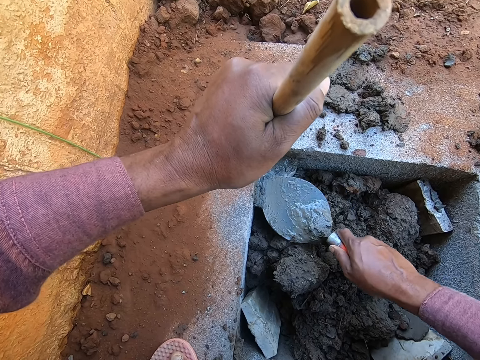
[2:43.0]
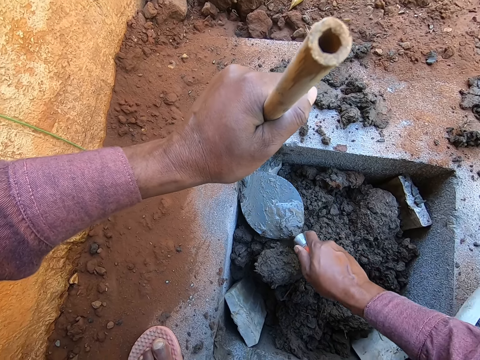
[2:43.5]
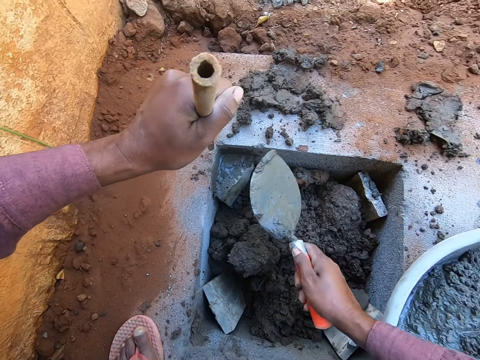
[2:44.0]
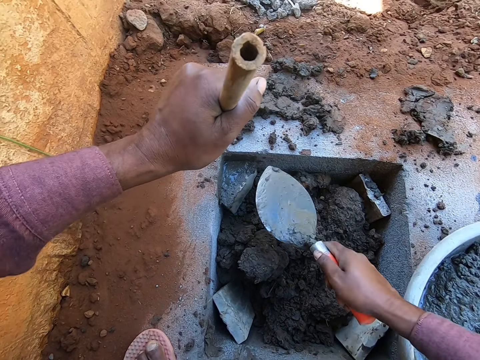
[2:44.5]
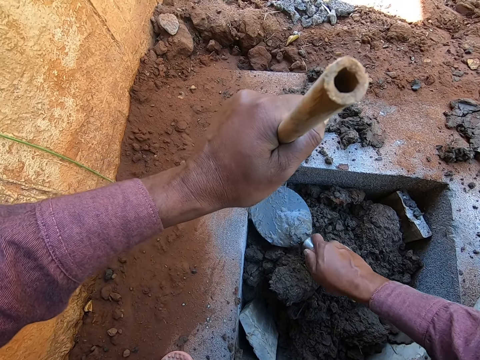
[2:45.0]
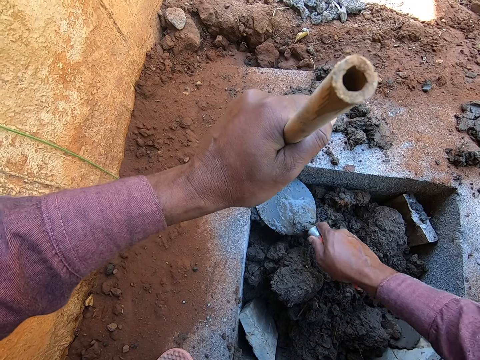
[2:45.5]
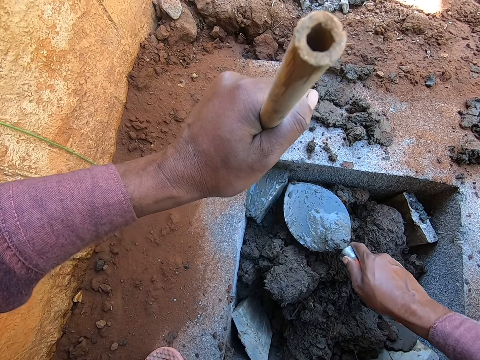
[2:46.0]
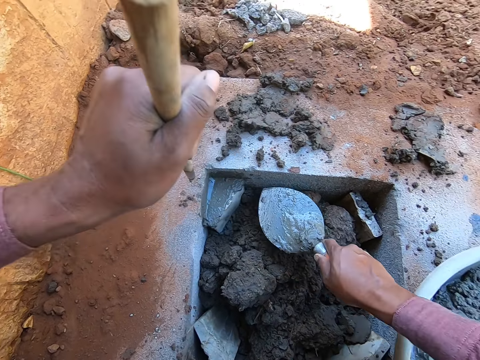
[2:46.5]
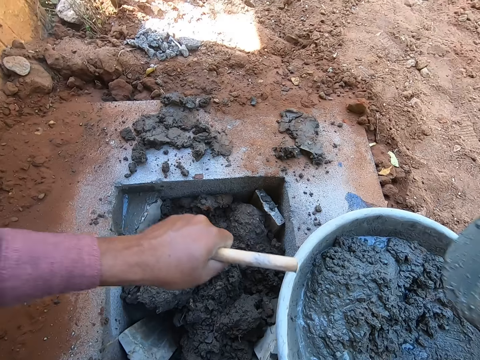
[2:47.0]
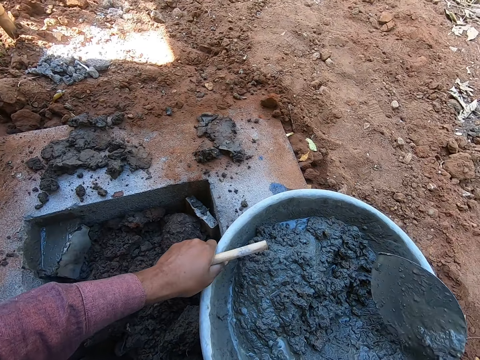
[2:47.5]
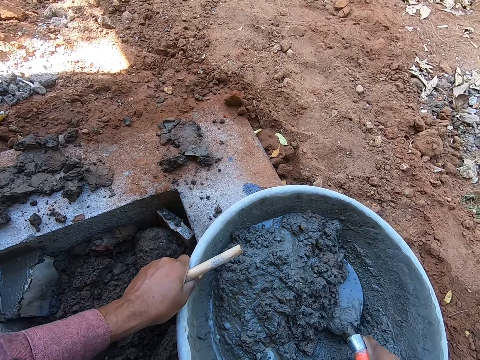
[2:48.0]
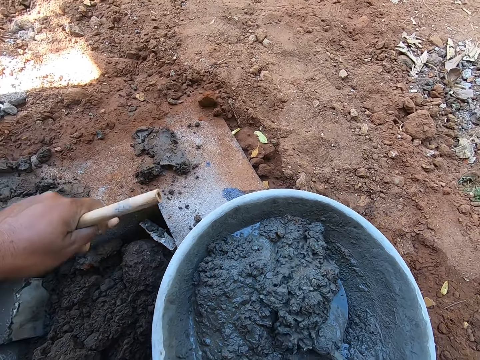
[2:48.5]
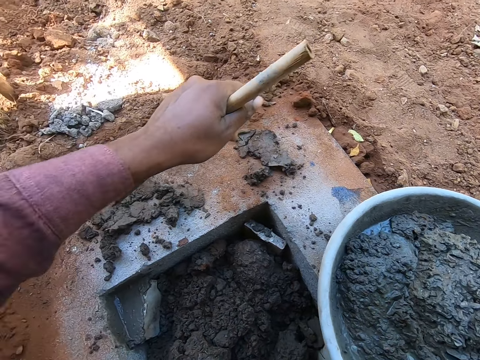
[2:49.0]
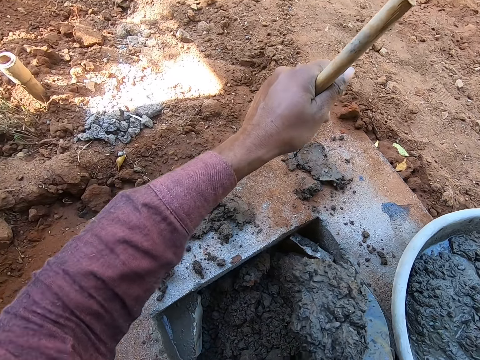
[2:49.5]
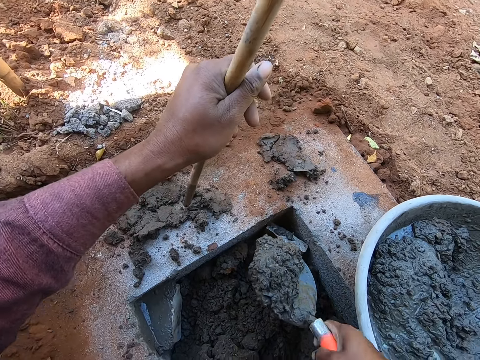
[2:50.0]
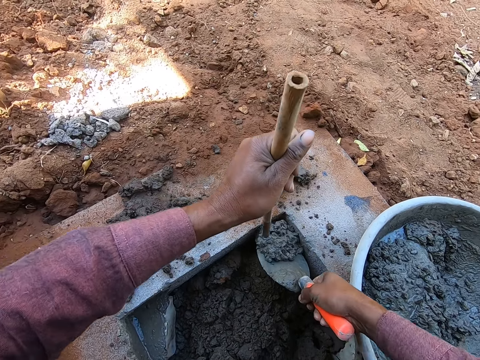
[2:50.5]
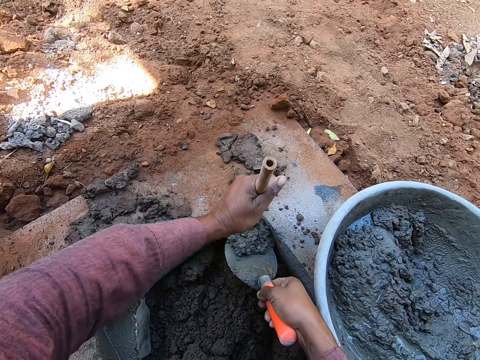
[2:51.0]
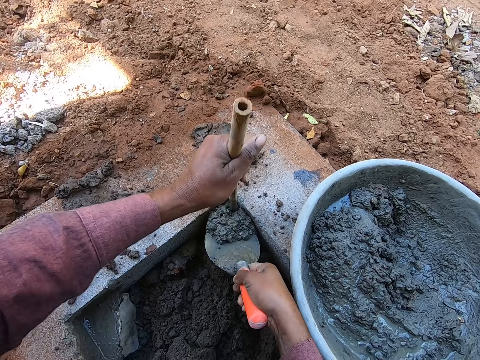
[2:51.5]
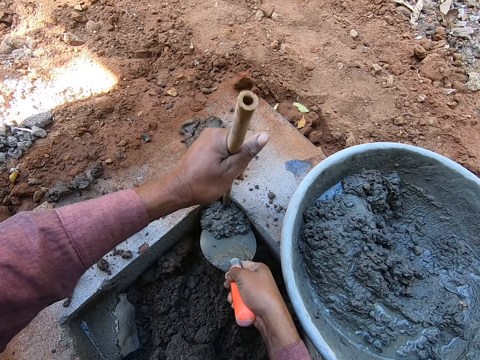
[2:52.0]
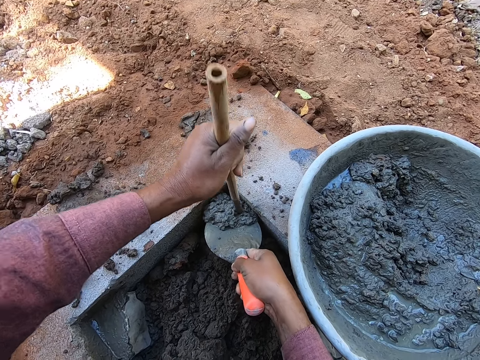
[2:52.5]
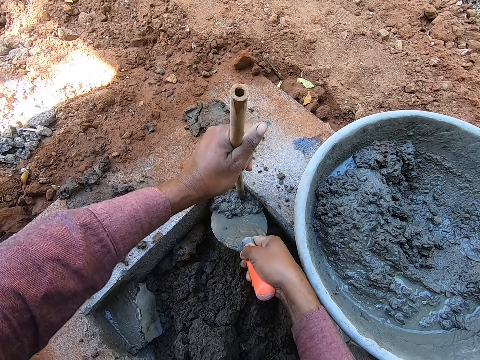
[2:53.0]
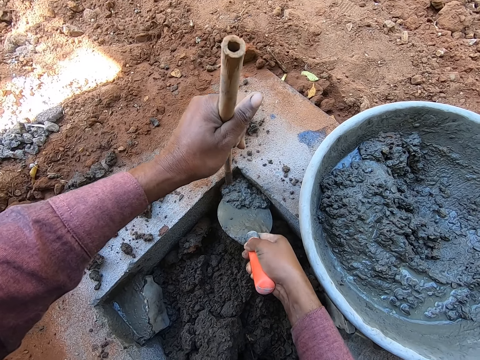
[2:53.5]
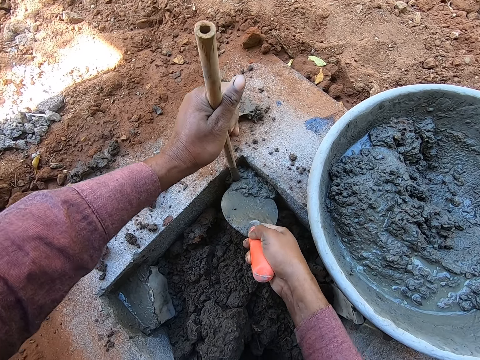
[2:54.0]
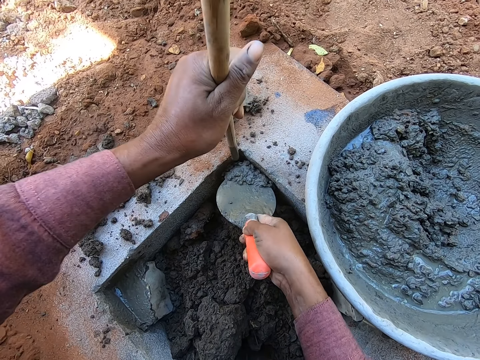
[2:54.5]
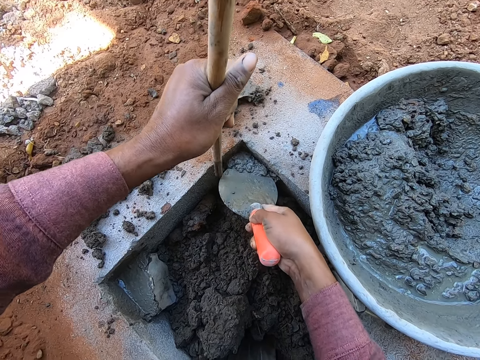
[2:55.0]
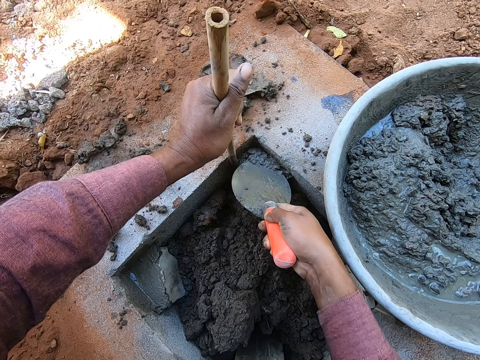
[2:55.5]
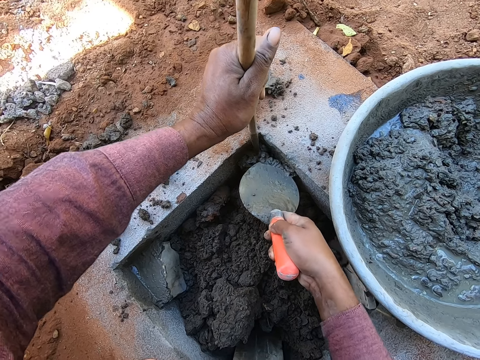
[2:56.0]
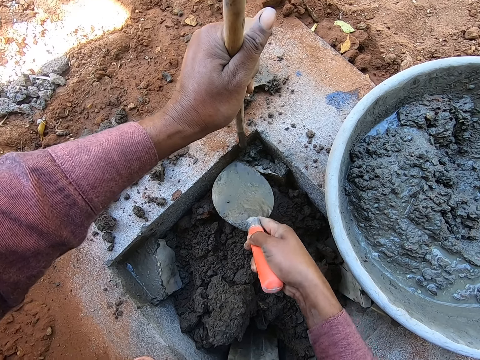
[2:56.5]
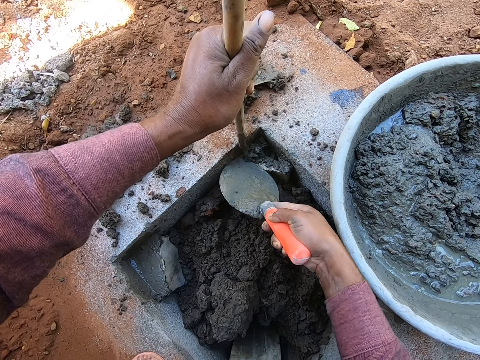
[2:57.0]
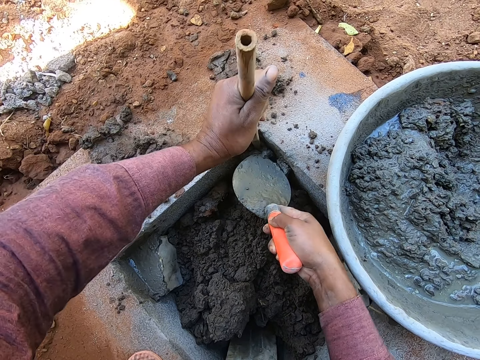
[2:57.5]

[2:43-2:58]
The camera wearer scrapes mortar. They pour the mortar in the gap. They smoothen the mortar. They collect the mortar with a trowel. They pour the mortar in the gap. They push the mortar with a stick.

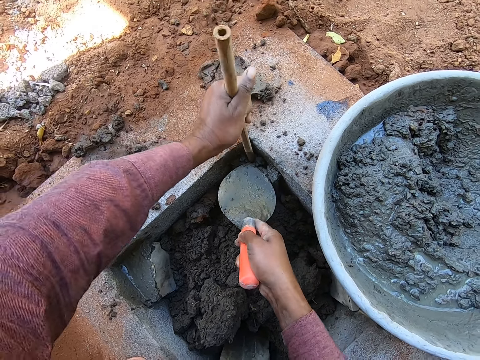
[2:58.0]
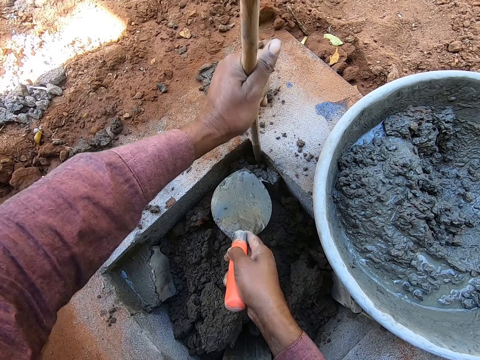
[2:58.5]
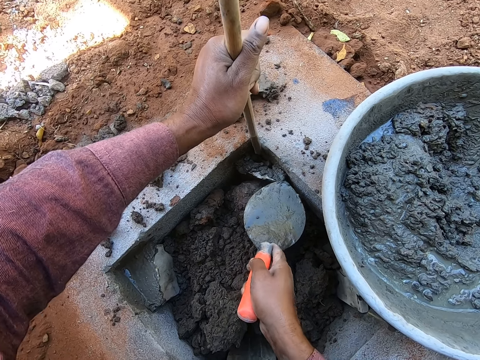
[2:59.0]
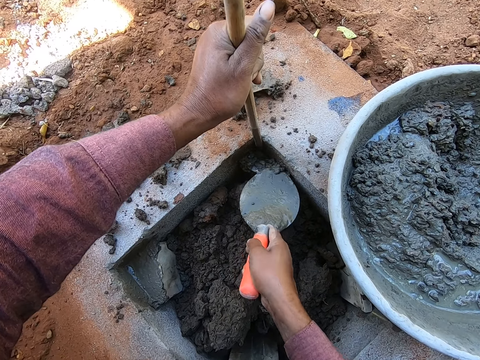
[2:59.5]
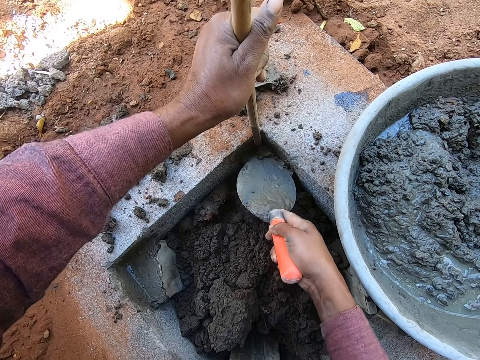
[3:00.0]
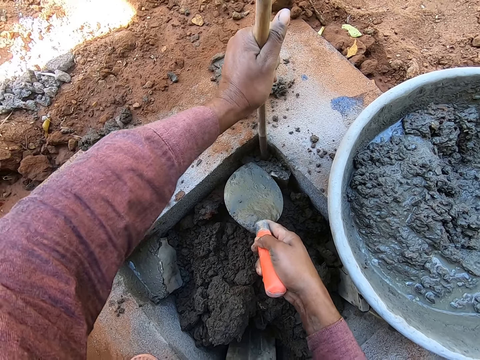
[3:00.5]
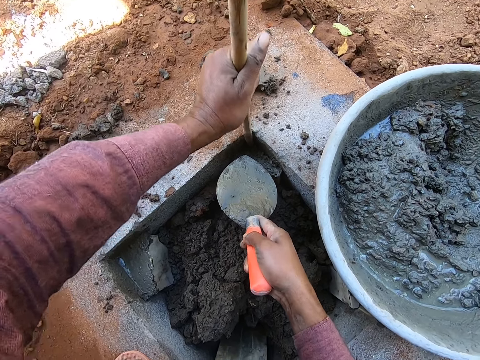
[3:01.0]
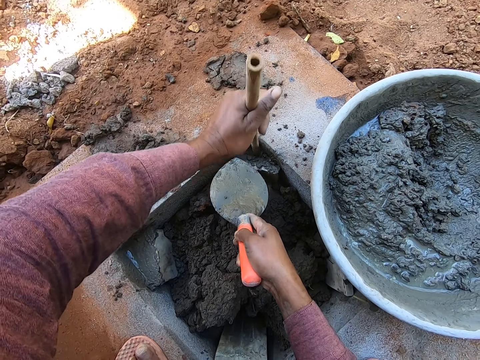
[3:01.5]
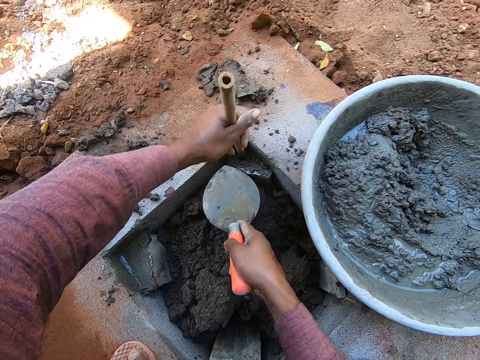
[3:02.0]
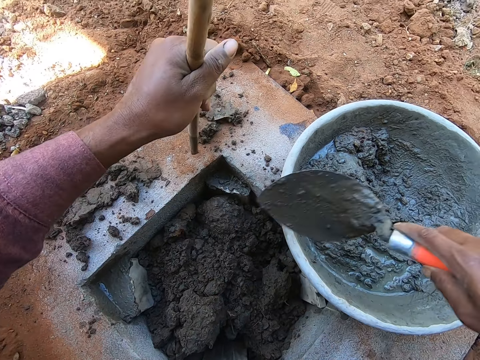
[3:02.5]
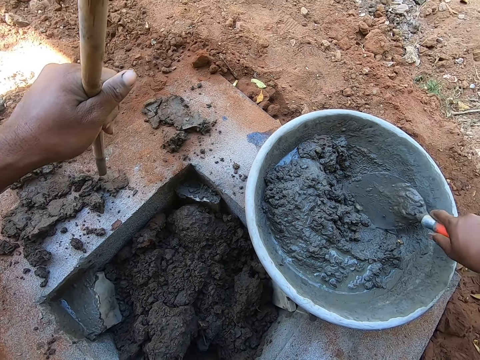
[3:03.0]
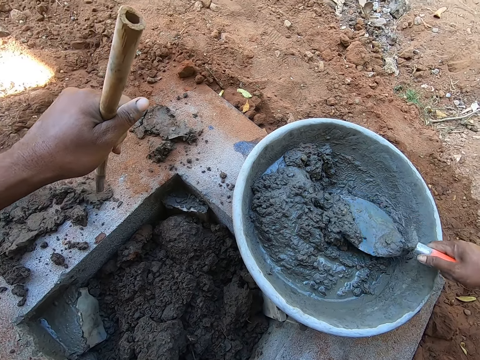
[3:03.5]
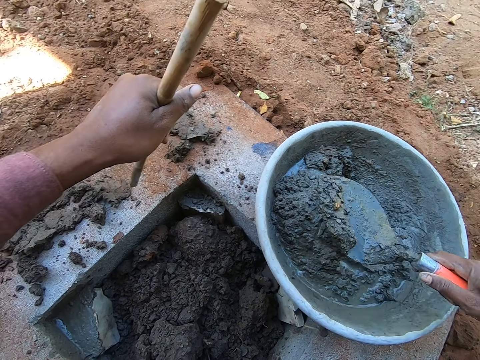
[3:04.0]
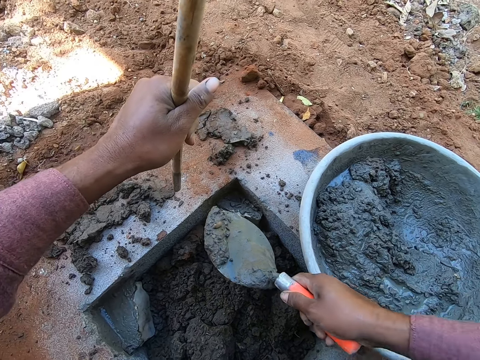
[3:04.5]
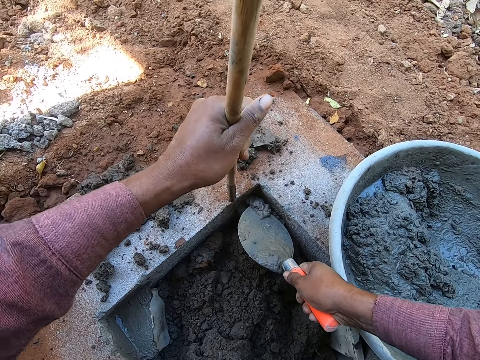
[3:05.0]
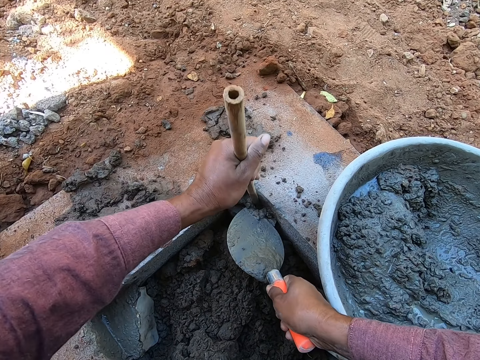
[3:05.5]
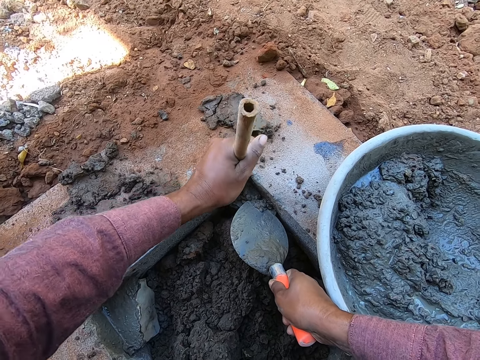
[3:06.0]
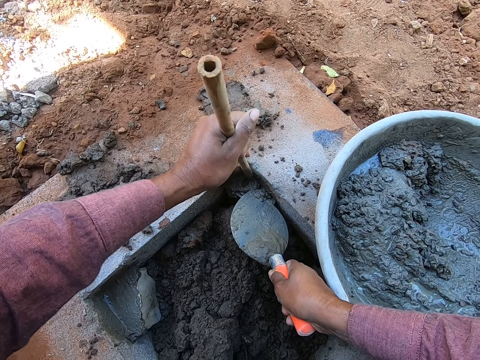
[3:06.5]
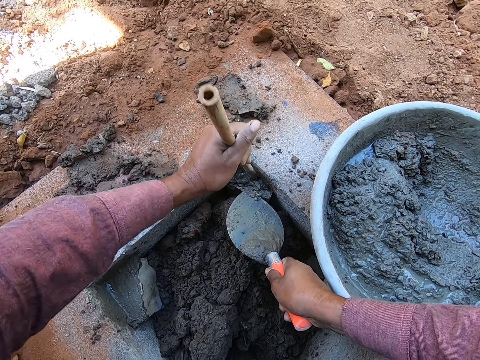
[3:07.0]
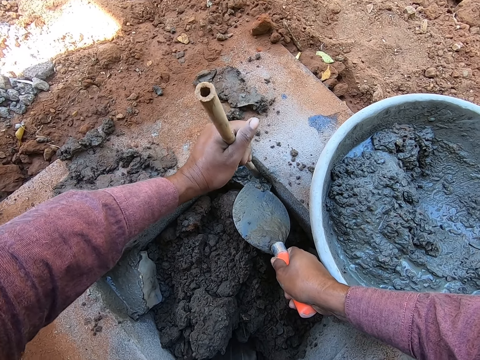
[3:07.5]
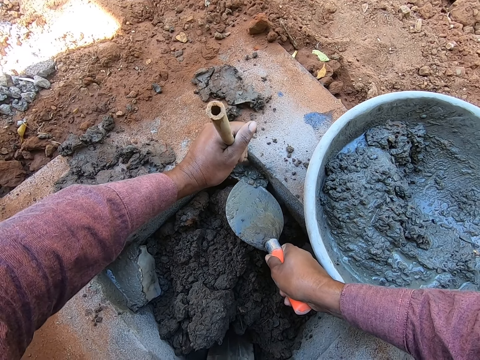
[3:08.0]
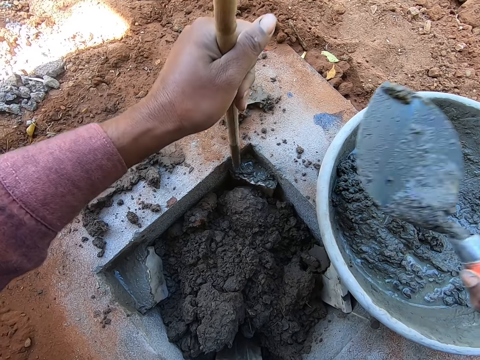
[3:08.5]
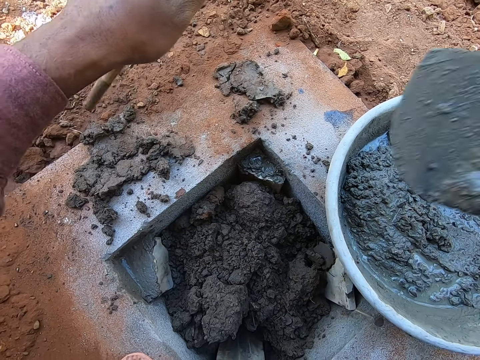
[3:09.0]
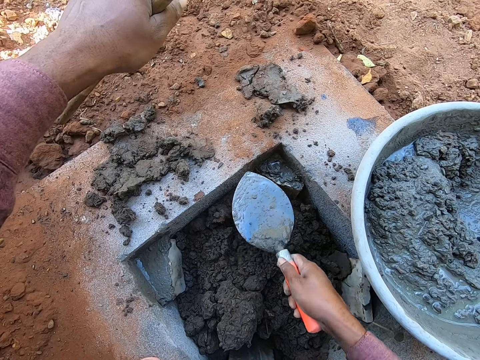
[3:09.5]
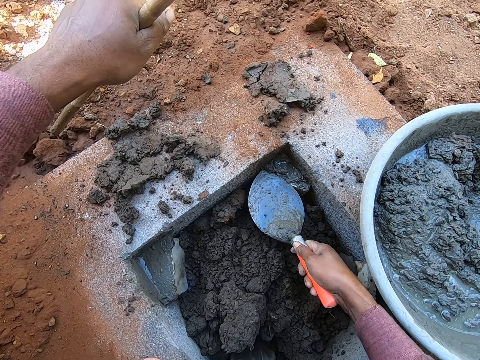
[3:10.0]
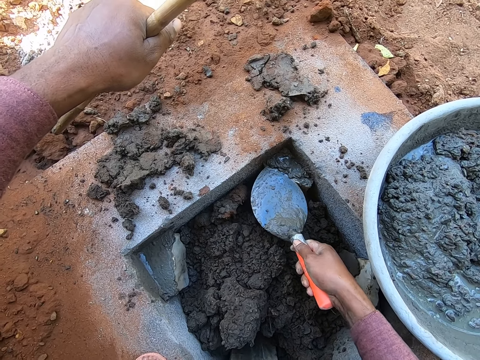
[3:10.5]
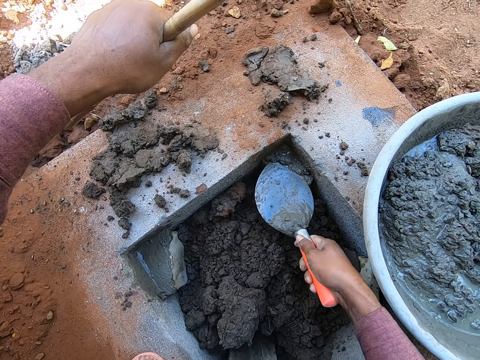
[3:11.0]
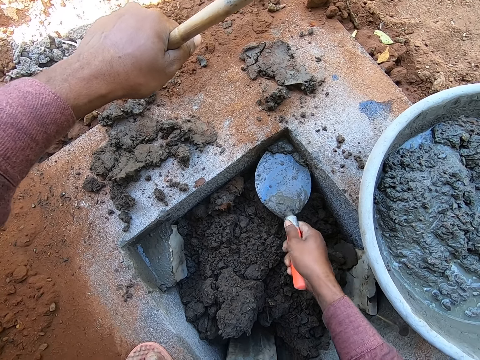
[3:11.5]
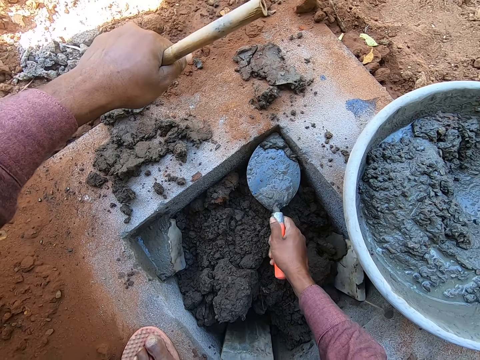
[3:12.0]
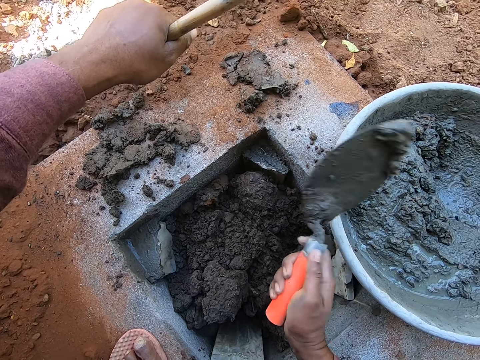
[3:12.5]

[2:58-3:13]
The camera wearer collects mortar or concrete with a trowel. They pour the mortar in the gap. They push the mortar with a stick. They scrape the mortar. They spread the concrete with the trowel. They scoop the concrete with the trowel. They pour the mortar in the basin. They throw the concrete in the bowl.
